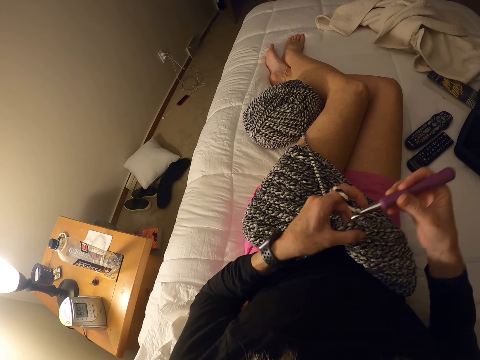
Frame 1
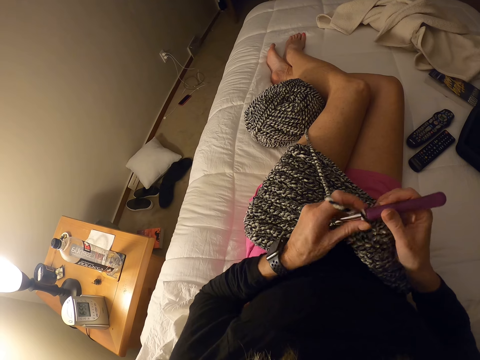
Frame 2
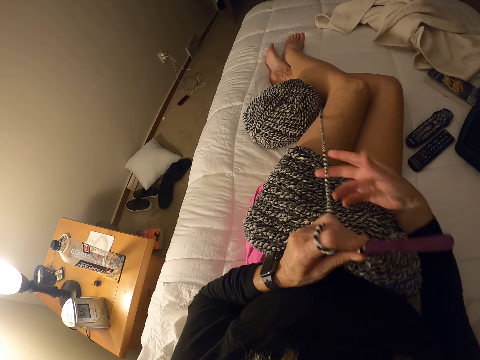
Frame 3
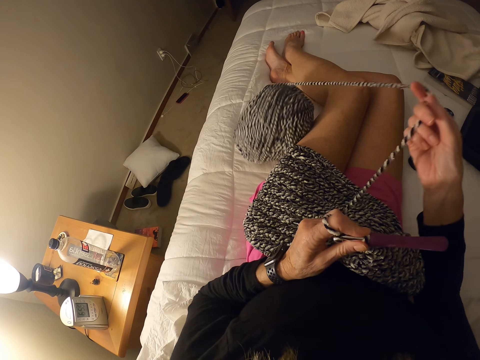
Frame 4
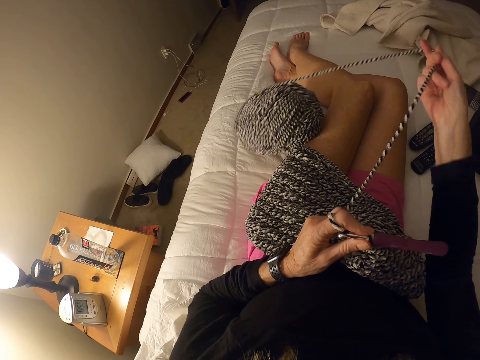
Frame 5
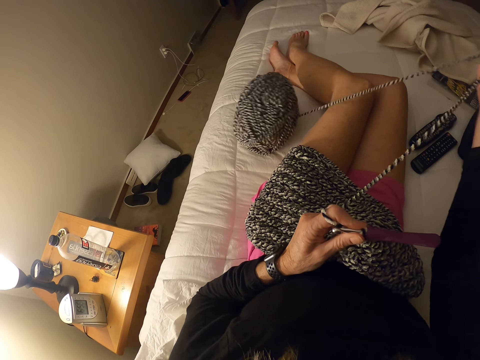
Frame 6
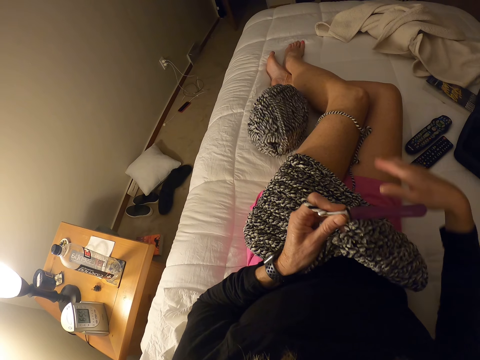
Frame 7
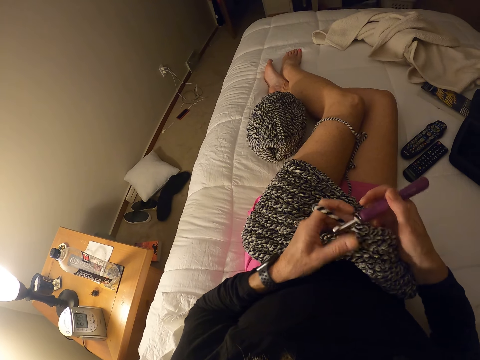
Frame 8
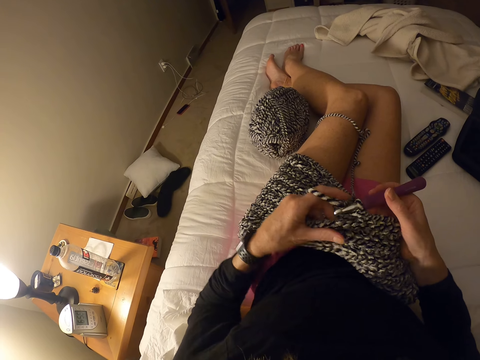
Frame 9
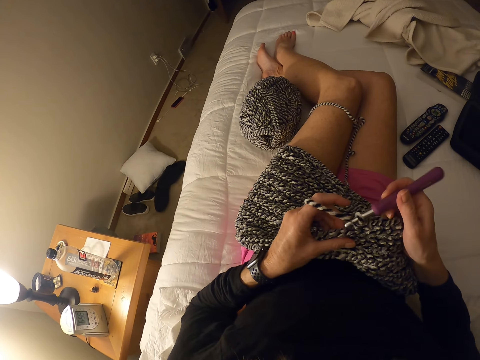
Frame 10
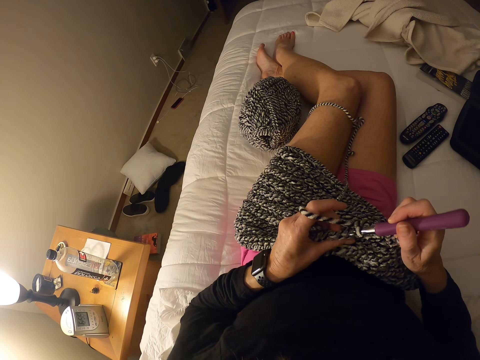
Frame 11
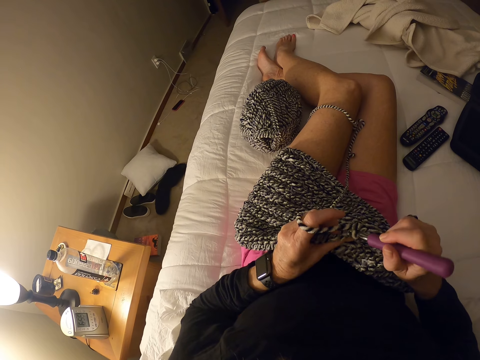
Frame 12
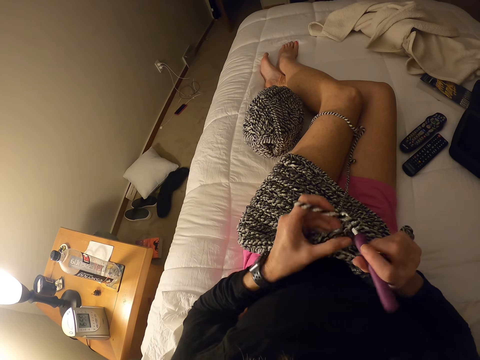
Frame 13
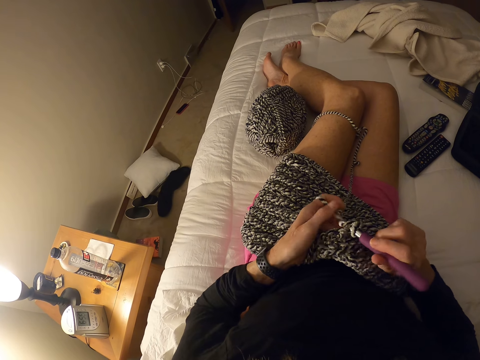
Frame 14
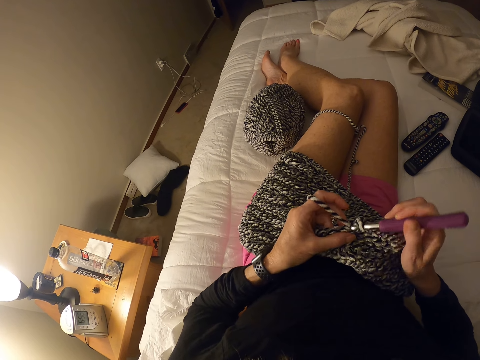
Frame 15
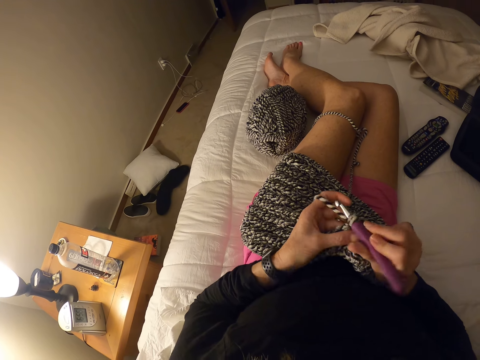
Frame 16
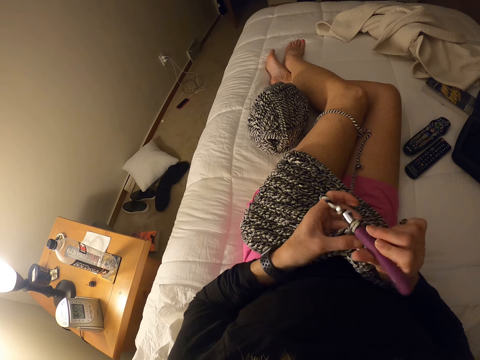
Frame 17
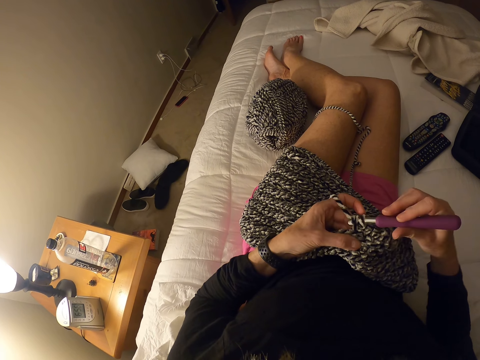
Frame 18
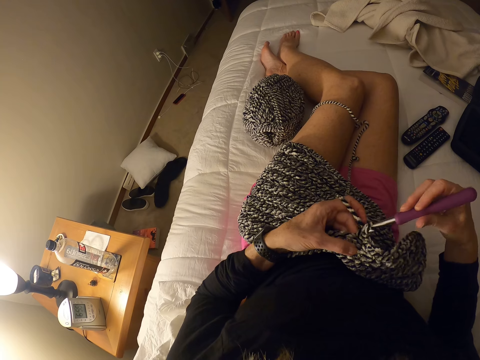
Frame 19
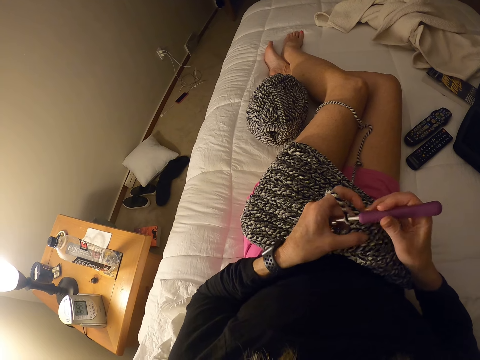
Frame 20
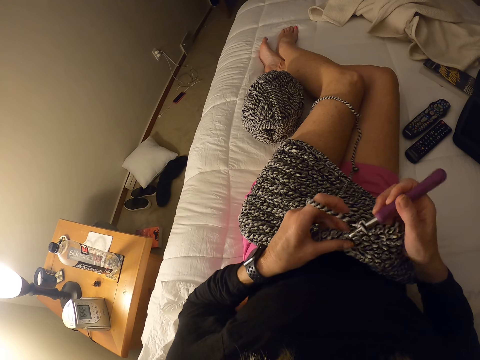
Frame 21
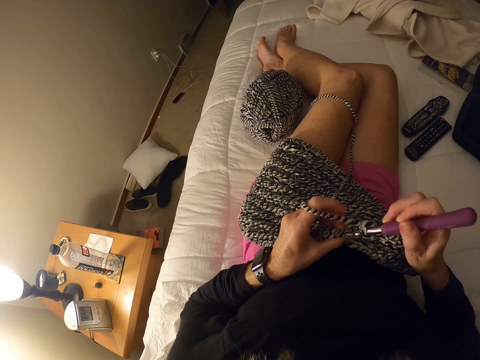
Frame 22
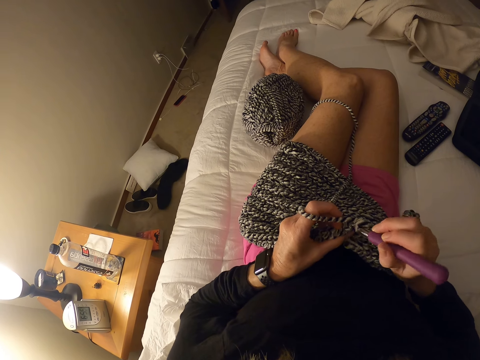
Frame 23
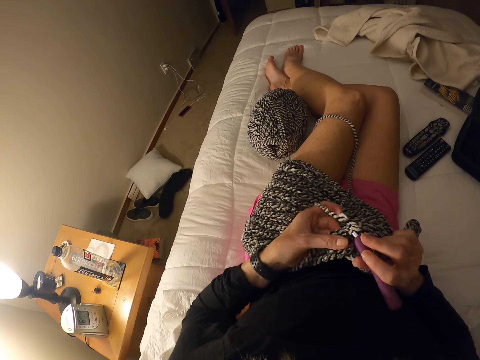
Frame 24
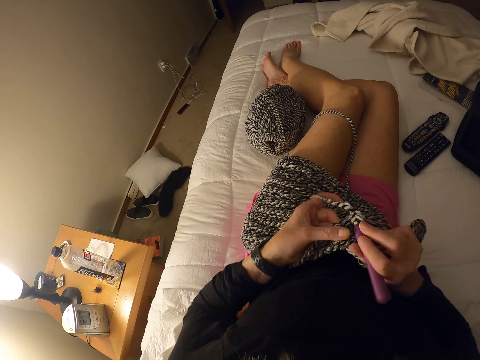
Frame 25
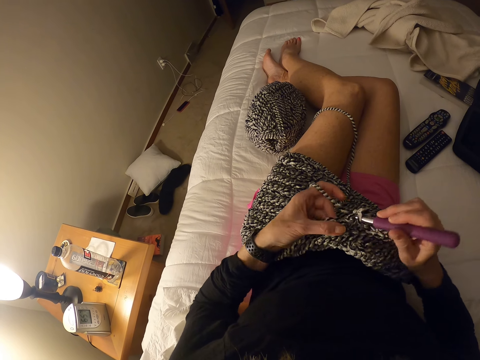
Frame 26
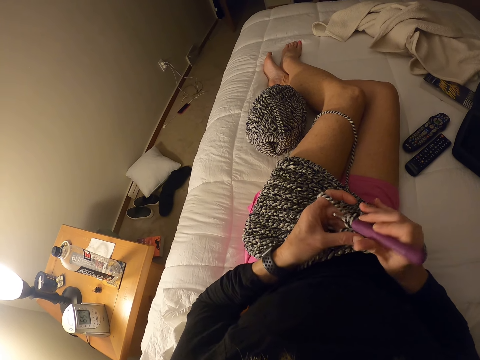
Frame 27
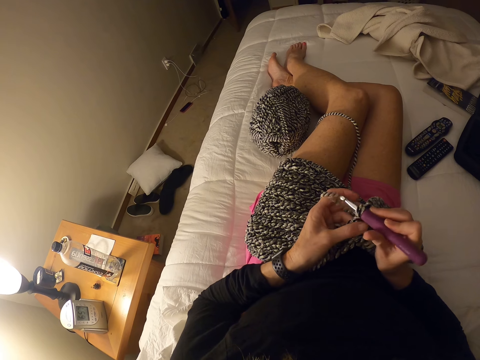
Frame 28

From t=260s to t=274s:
The camera wearer unfolds the yarn. They pull the yarn. They crochet the garment with the yarn and the hook. They interlock loops of yarn with the crochet hook.

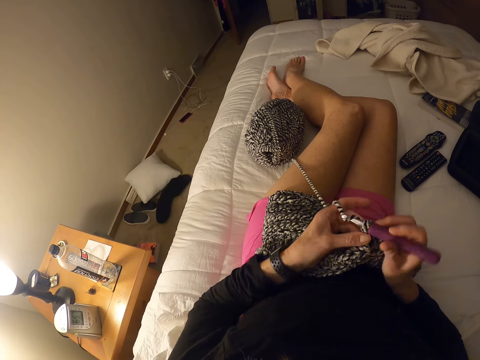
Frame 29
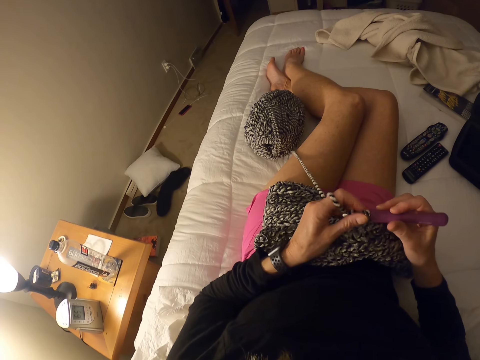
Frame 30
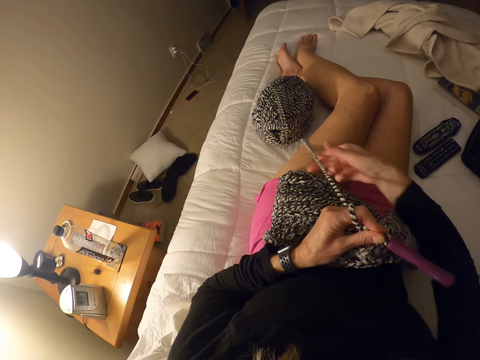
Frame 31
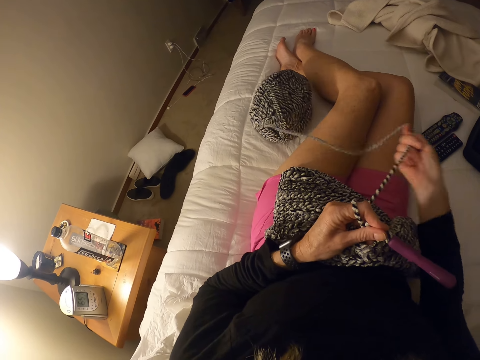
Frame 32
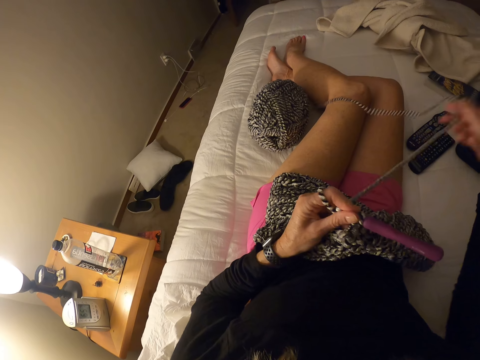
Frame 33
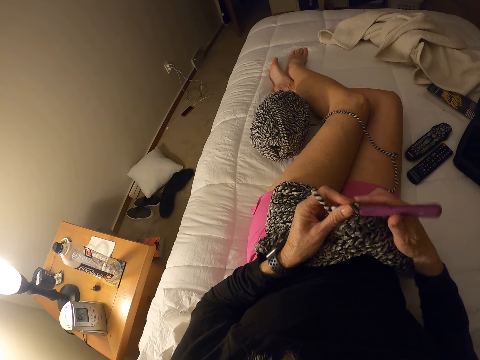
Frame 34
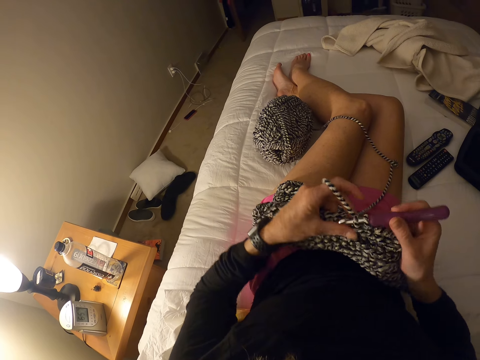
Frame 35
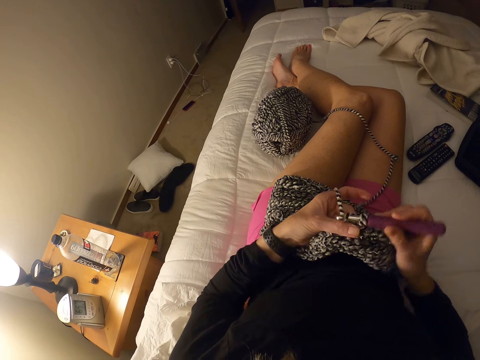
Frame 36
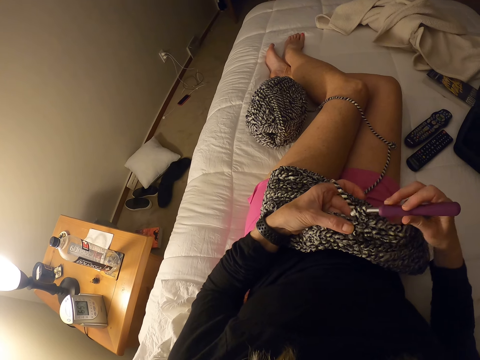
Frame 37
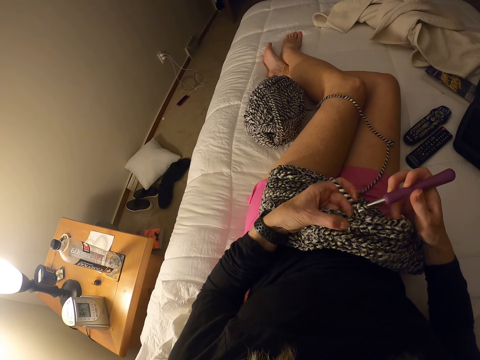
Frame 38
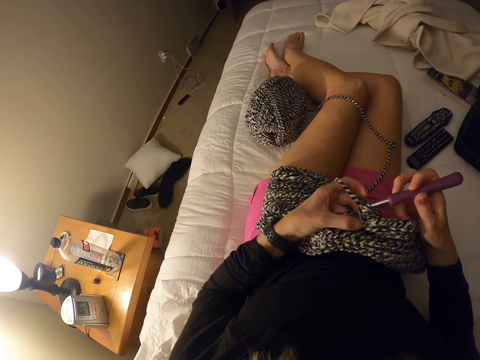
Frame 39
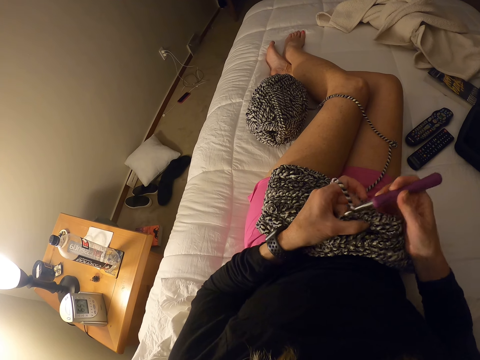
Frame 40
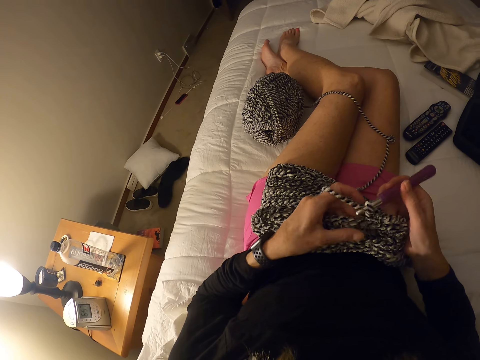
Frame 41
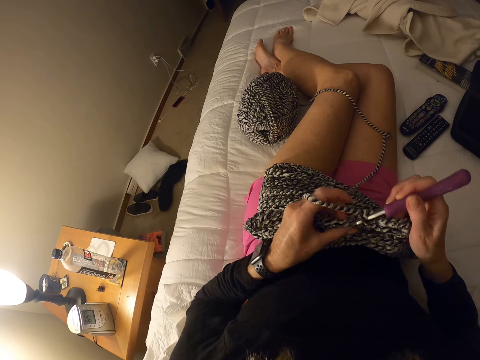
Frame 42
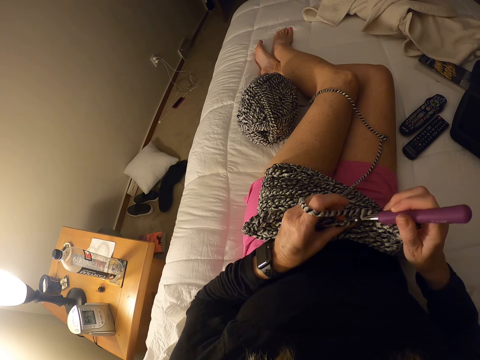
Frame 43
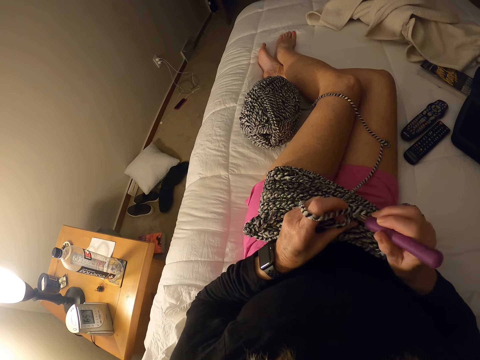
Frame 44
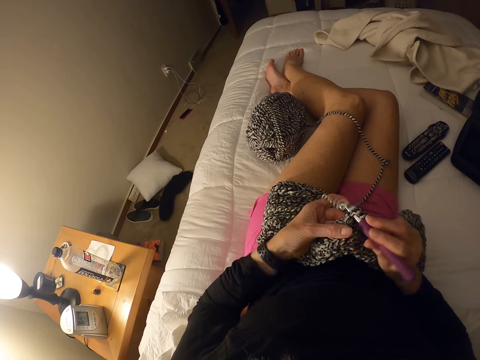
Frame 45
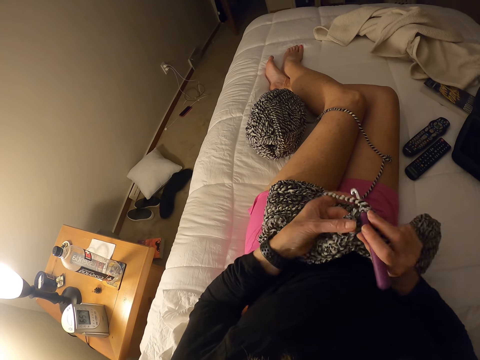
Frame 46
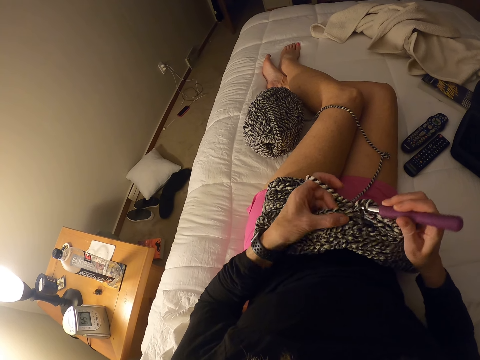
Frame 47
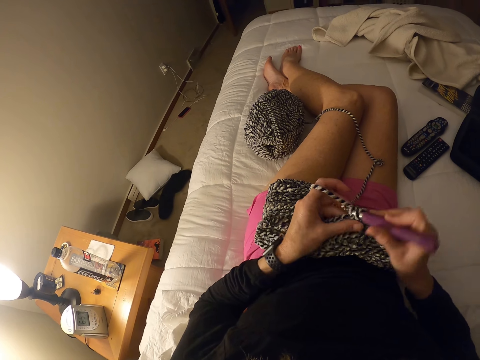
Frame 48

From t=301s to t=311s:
The camera wearer pulls the thread. They unfold the yarn. They interlock loops of yarn with a crochet hook.

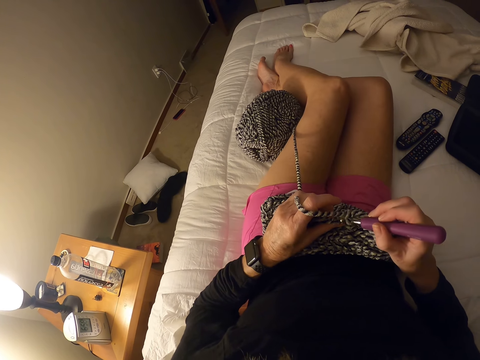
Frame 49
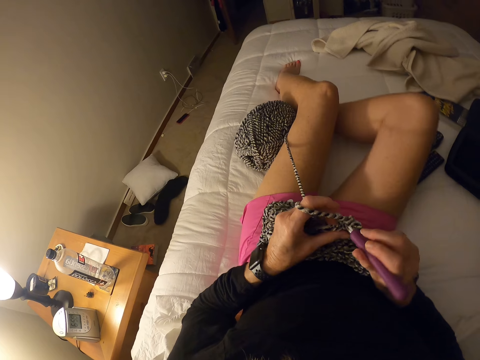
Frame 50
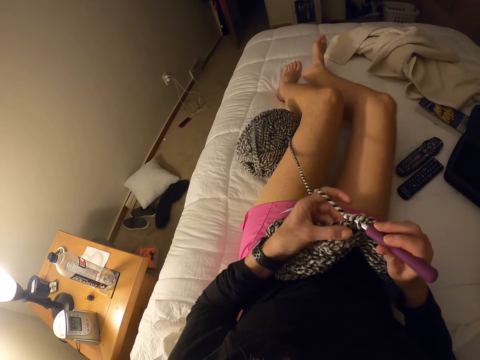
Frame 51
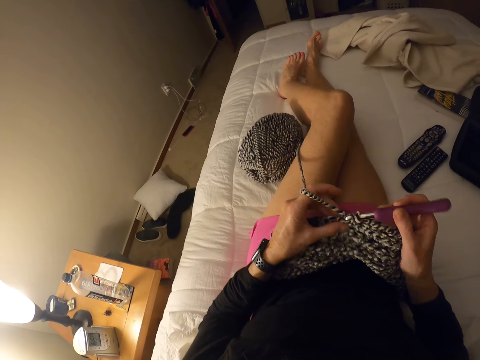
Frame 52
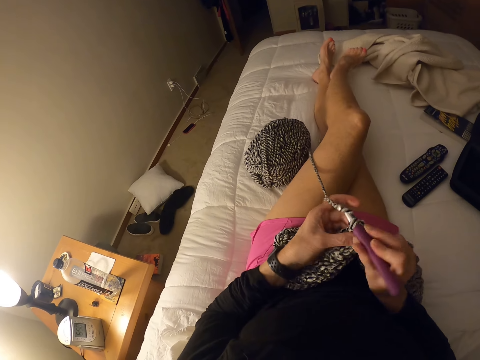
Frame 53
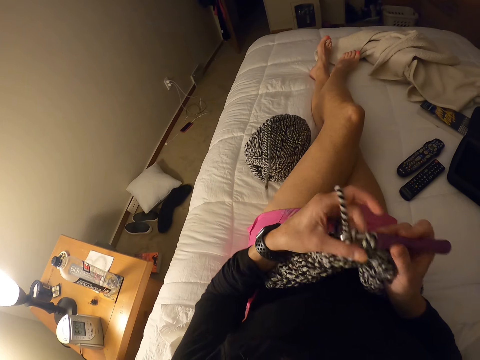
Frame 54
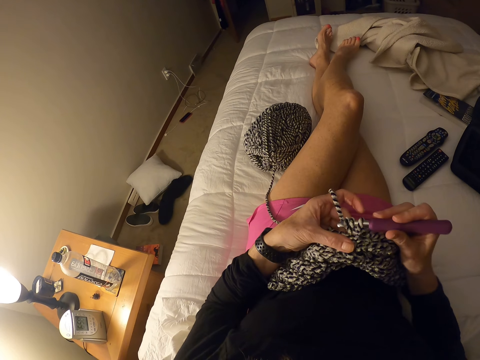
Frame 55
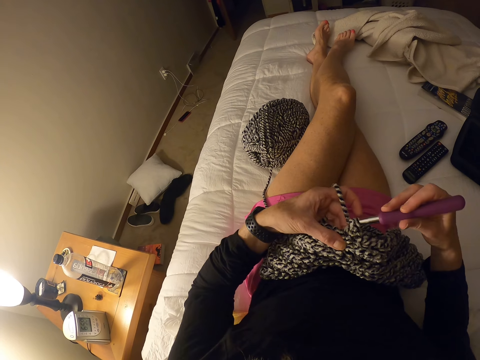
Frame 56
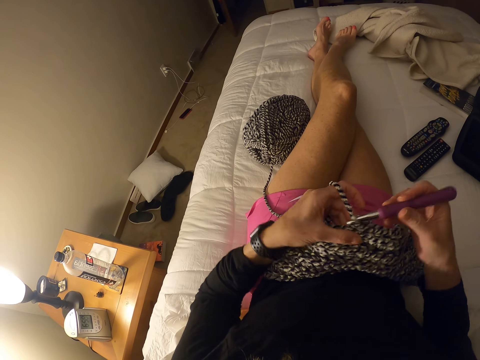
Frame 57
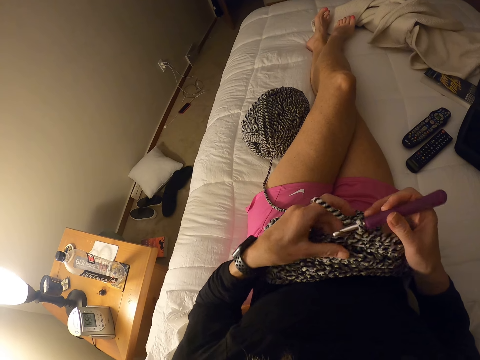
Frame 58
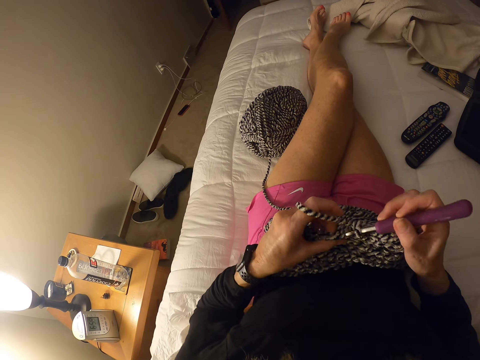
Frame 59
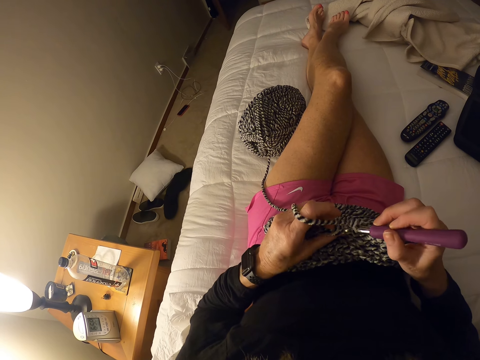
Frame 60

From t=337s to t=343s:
The camera wearer stretches her leg.
